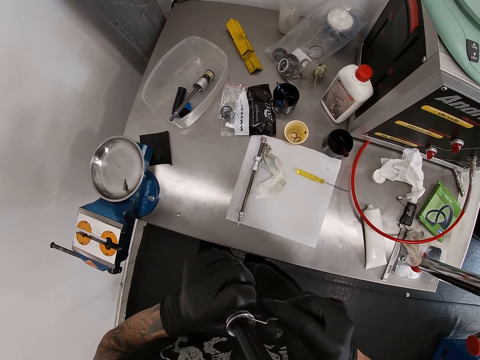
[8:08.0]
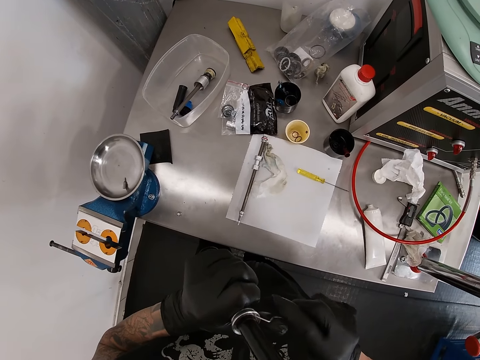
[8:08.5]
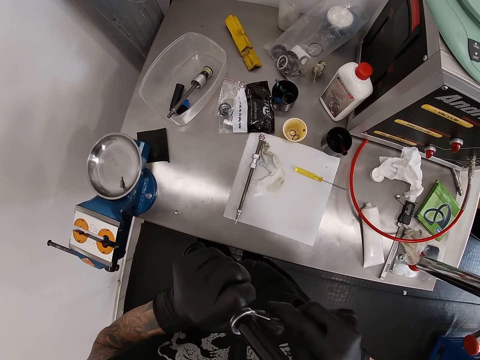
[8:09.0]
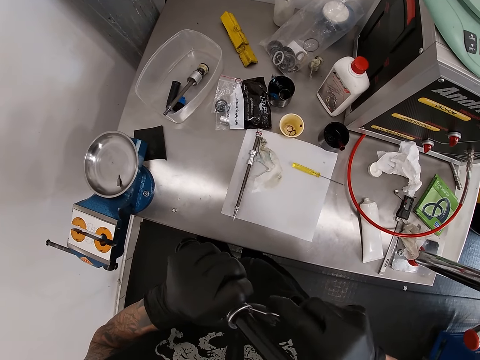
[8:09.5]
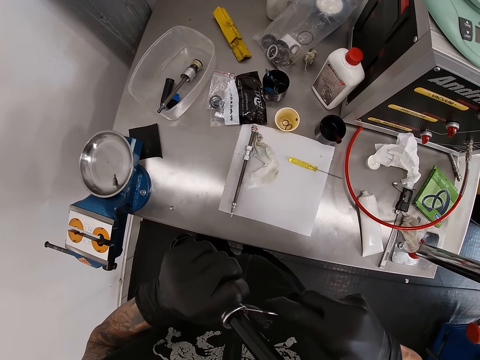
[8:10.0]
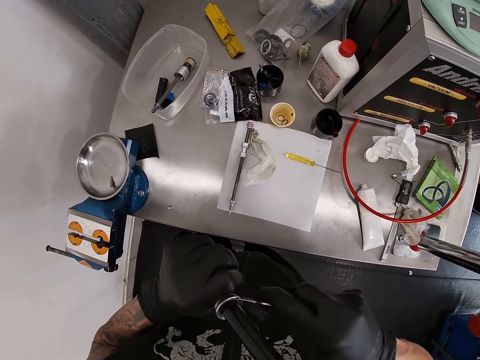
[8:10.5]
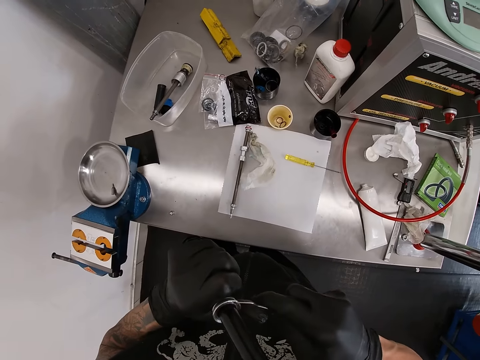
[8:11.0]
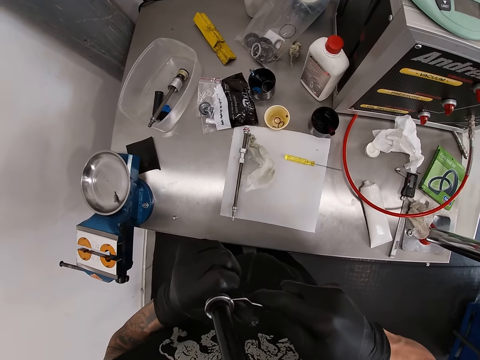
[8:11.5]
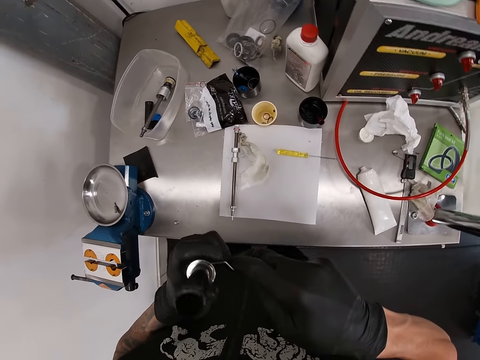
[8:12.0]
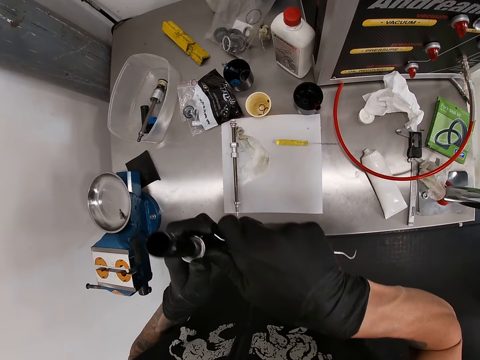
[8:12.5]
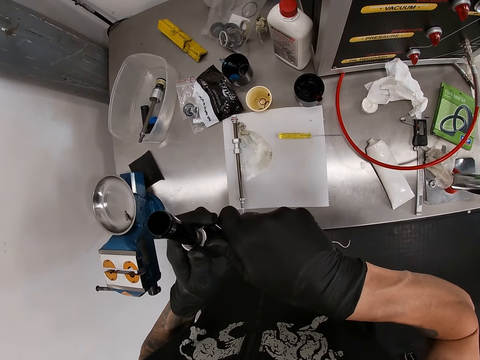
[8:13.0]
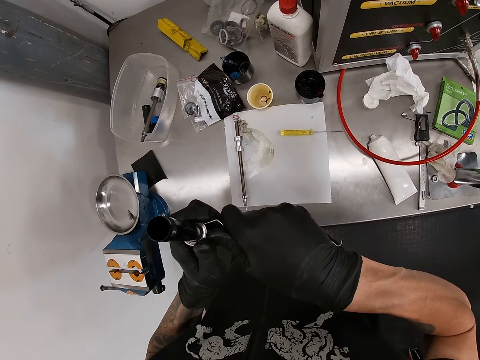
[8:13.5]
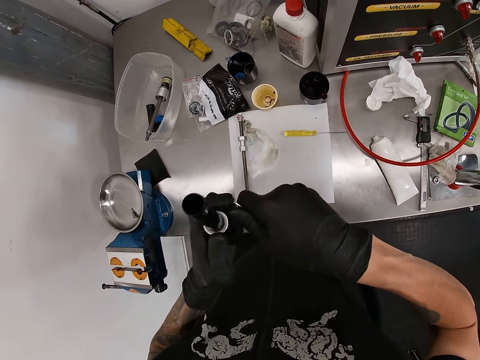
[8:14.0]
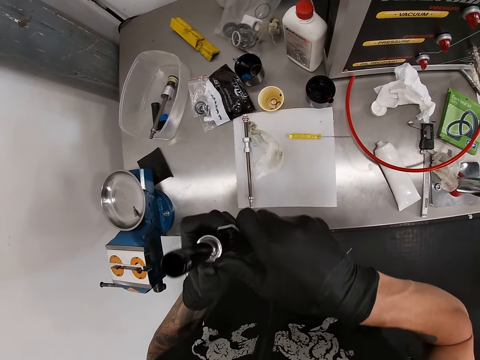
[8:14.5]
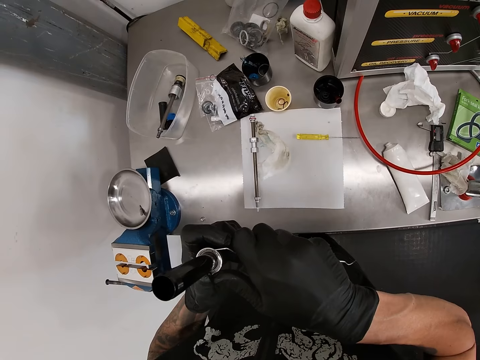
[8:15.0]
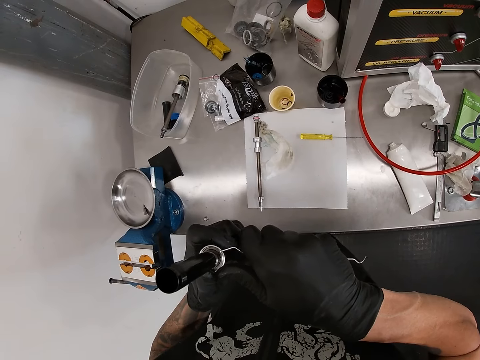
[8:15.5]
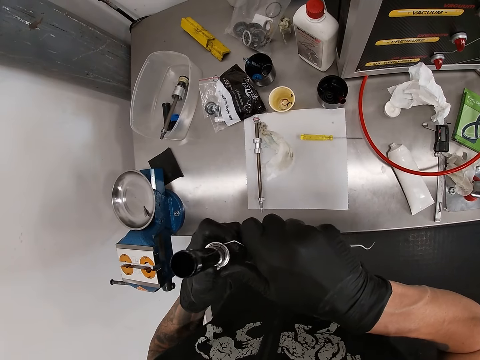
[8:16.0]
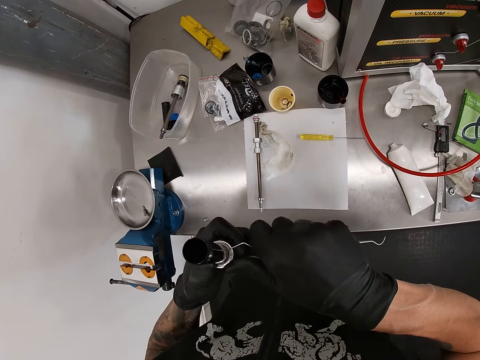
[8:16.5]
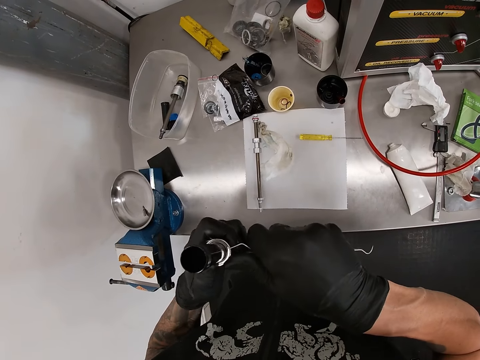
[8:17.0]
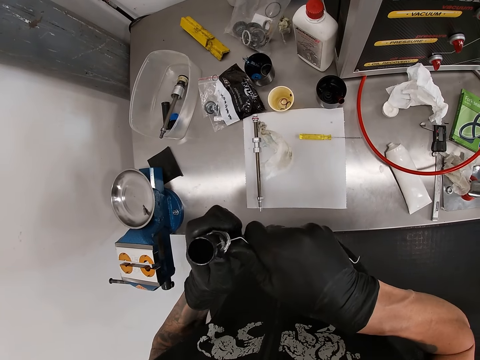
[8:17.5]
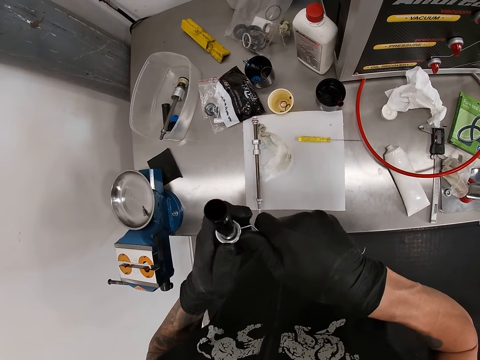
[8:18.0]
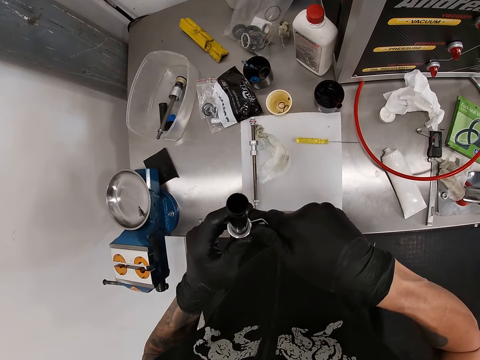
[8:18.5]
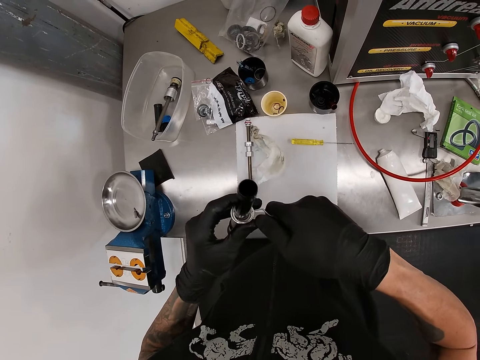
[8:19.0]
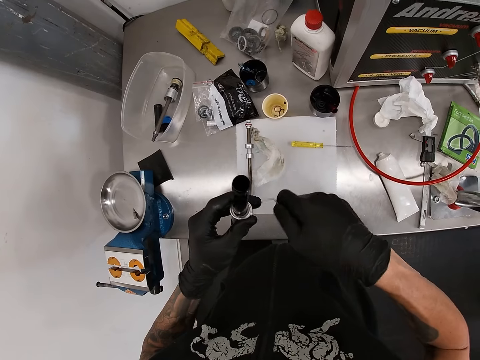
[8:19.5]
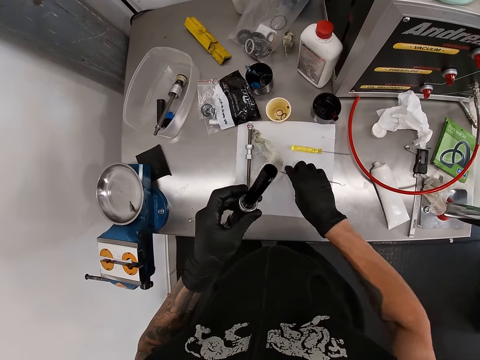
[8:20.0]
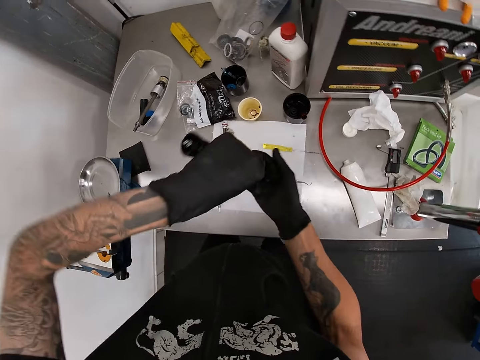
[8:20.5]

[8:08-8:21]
The camera wearer drops the needle on the table with his right hand. He empties the suspension shock pump with both hands.

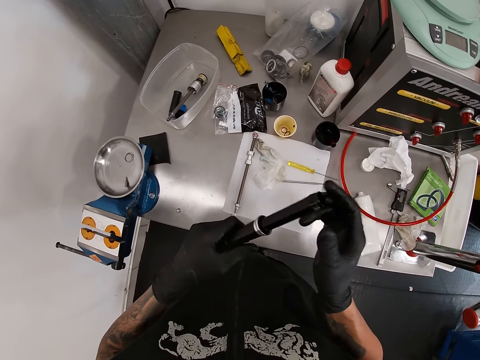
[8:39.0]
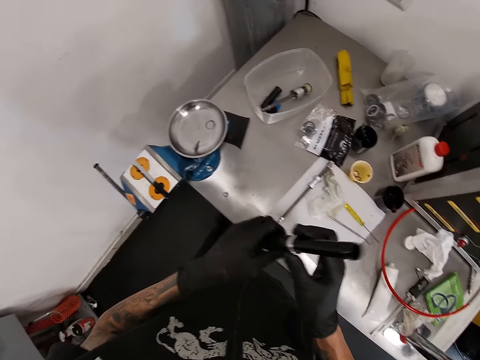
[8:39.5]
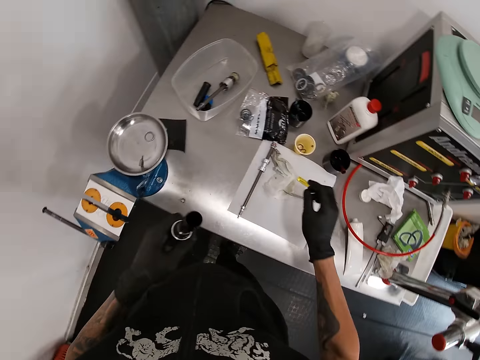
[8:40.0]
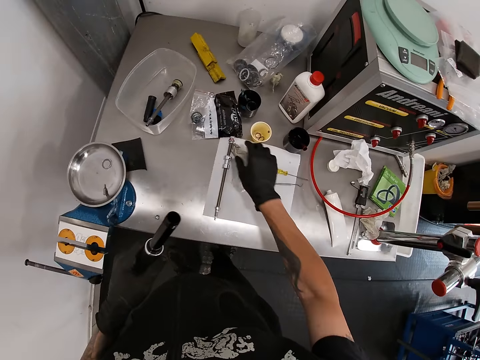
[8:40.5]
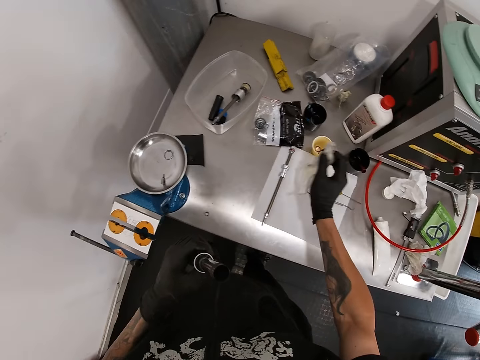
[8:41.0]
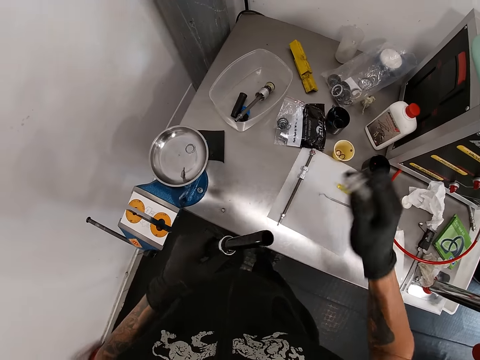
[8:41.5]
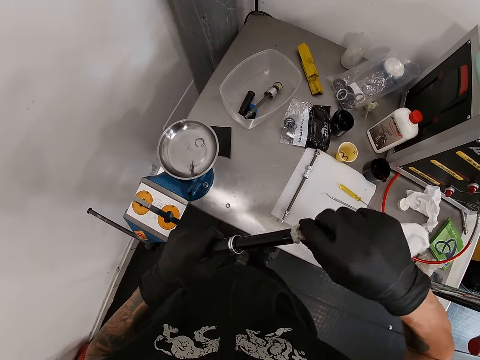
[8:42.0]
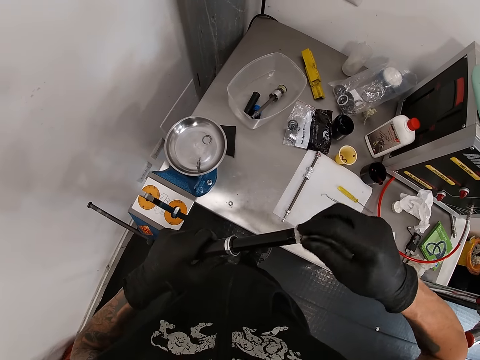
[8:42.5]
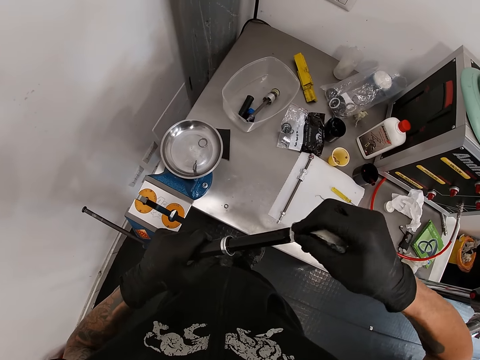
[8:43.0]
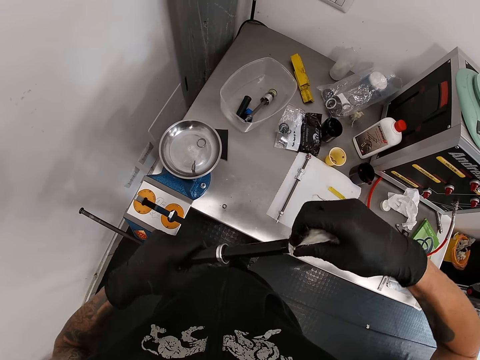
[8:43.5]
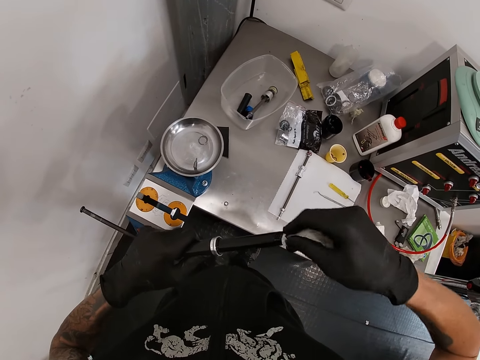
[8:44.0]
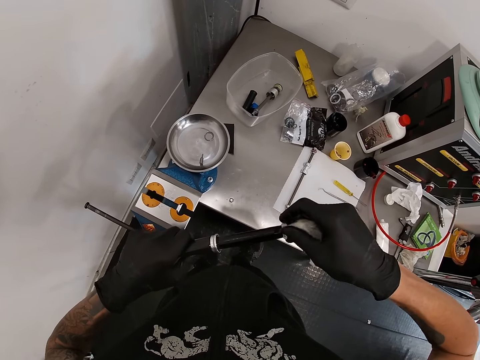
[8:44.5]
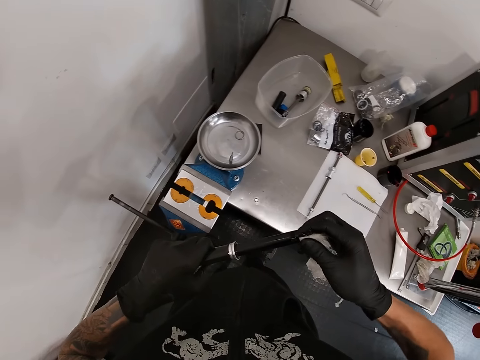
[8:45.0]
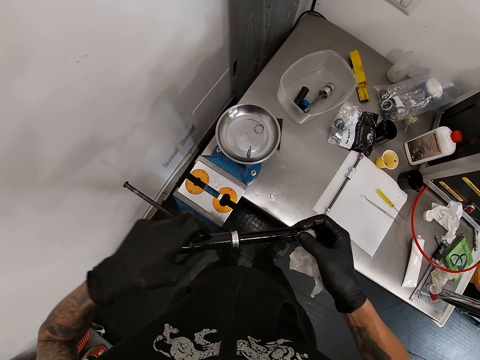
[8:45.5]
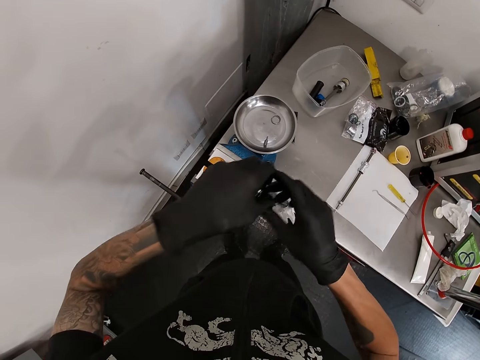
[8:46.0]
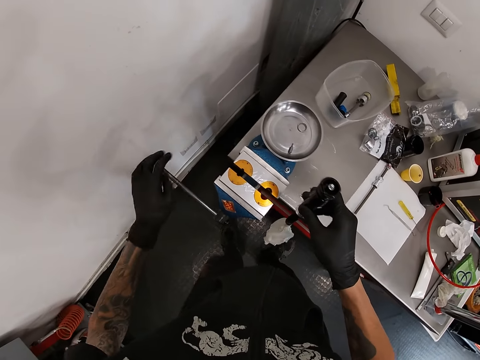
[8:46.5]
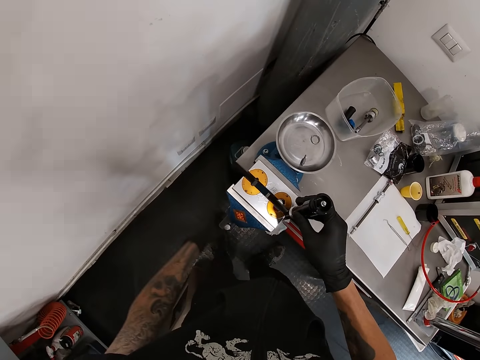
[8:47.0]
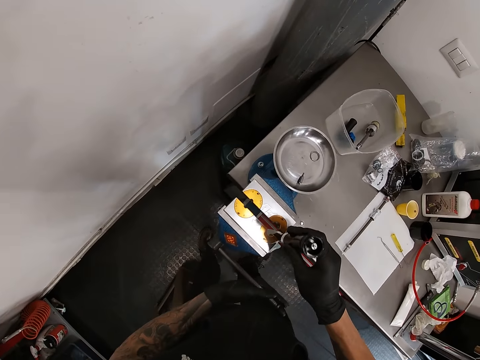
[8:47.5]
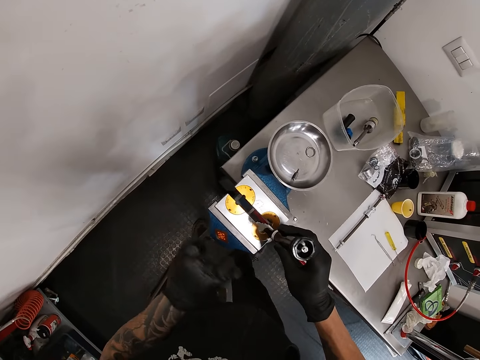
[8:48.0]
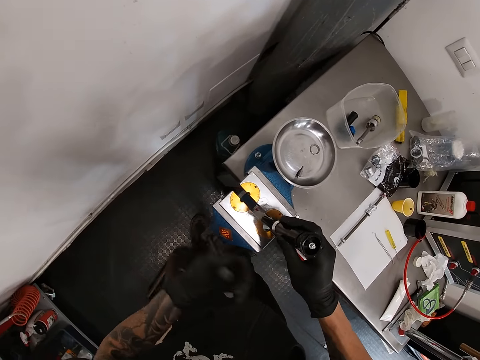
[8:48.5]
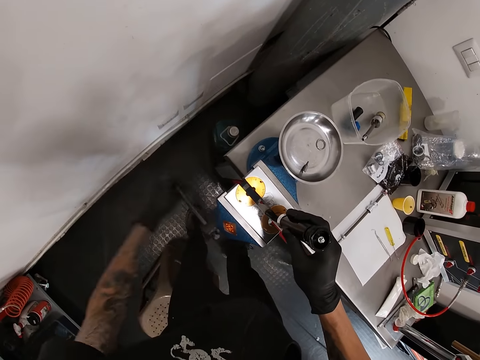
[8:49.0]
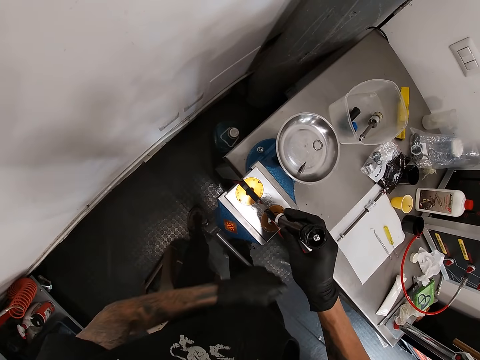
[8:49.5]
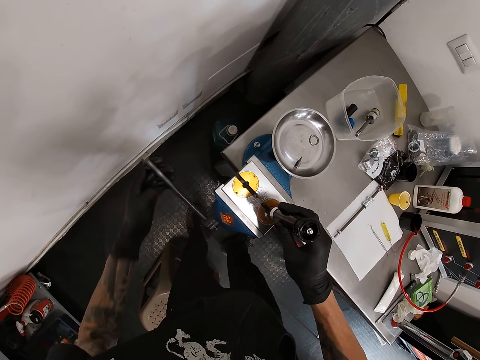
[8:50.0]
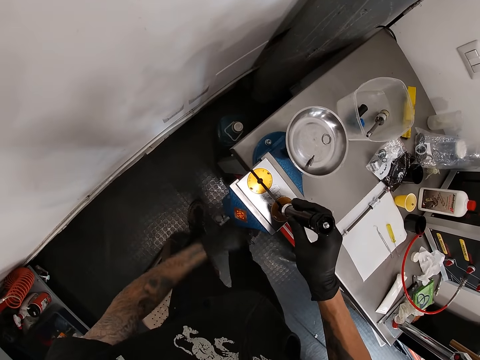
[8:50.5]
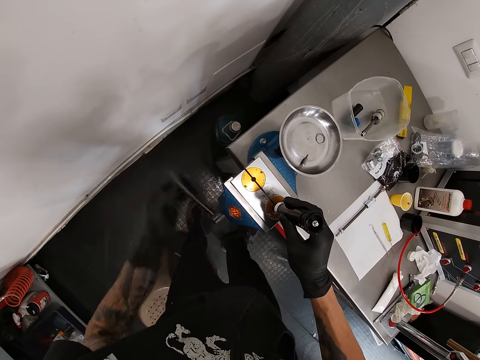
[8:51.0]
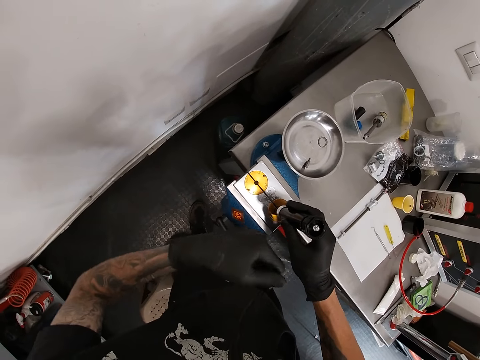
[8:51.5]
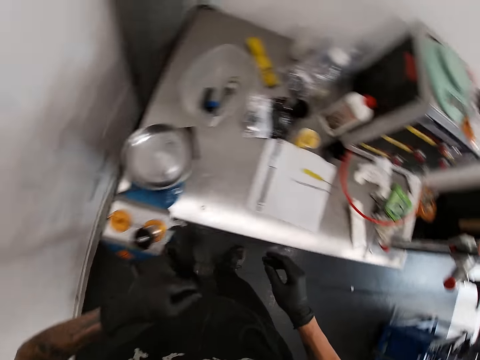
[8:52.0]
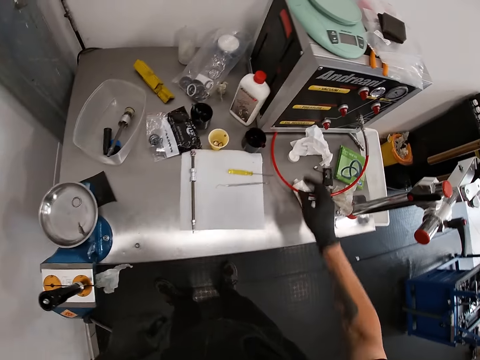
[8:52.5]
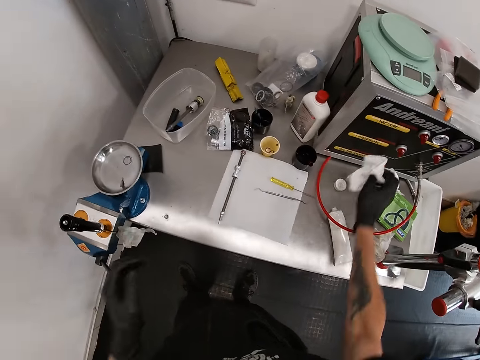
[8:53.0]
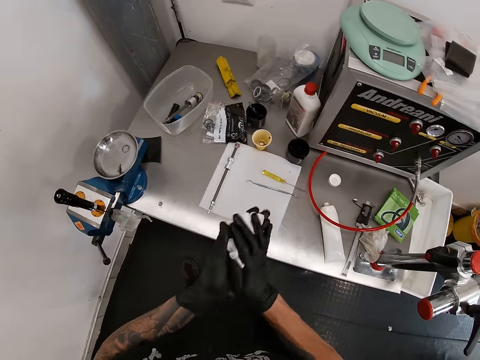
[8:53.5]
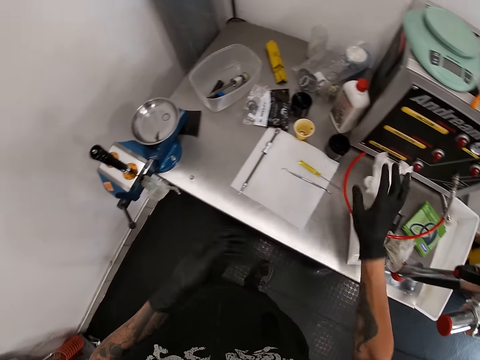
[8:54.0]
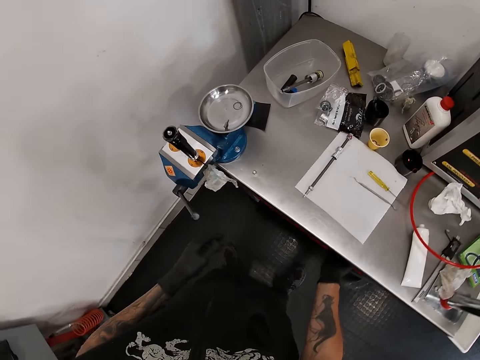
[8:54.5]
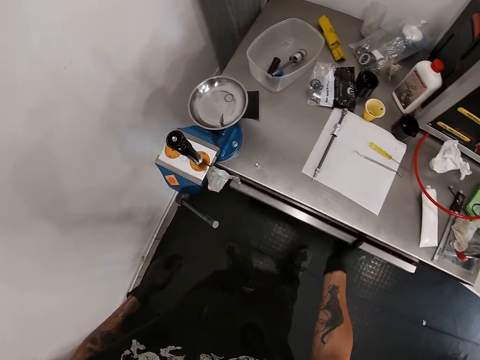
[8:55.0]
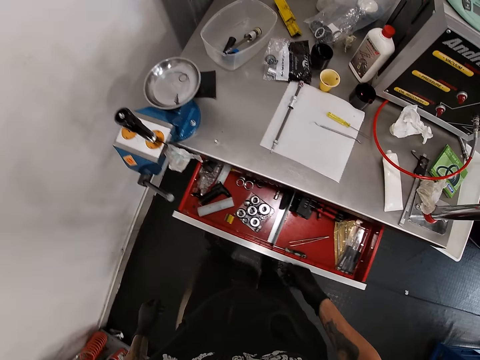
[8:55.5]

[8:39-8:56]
The camera wearer picks up the tissue from the table with his right hand. He puts the tissue in the suspension shock pump with his right hand. He rolls the handle of the table clamp with his left hand. He adjusts the metal. He puts the suspension screw pump between the yellow plates of the table pump with his right hand. He rolls the handle of the table clamp with his left hand. He picks up the tissue with his right hand. He cleans both his hands with the tissue. He throws the tissue on the table with his right hand. He opens a drawer below the table with his right hand.
